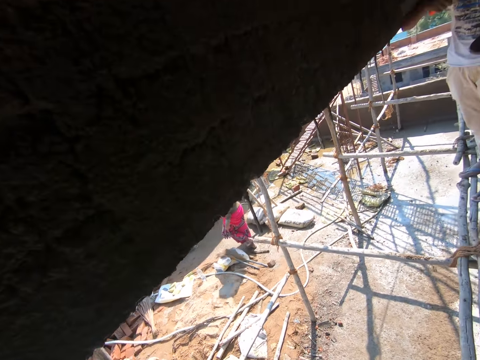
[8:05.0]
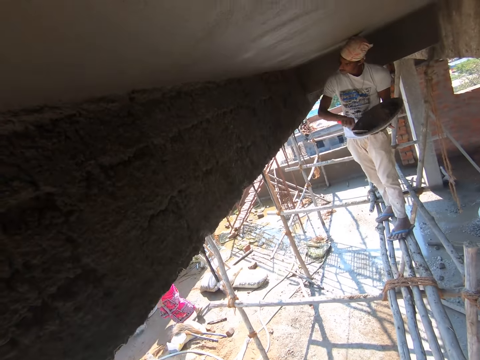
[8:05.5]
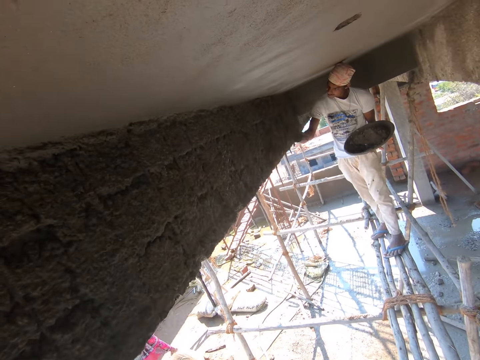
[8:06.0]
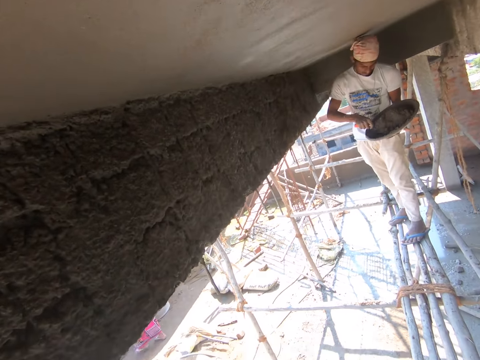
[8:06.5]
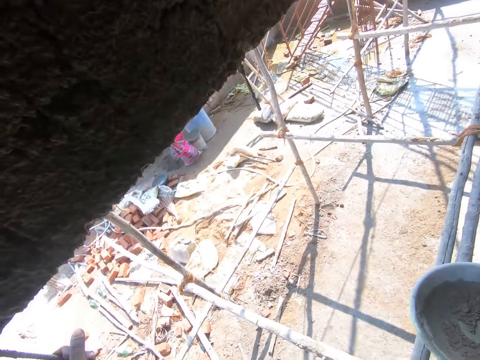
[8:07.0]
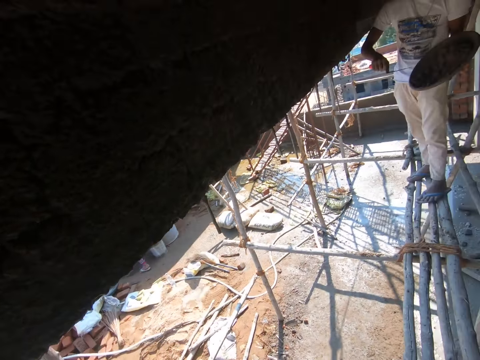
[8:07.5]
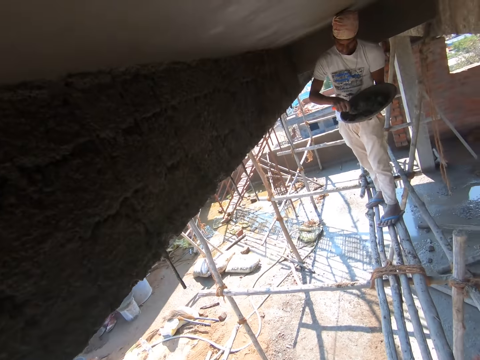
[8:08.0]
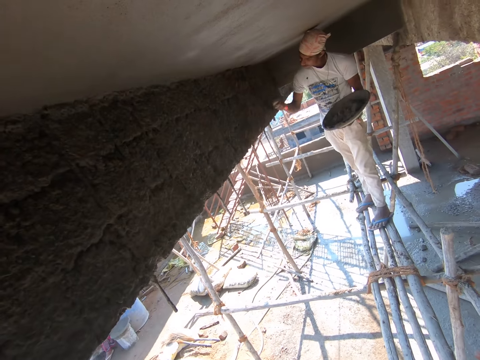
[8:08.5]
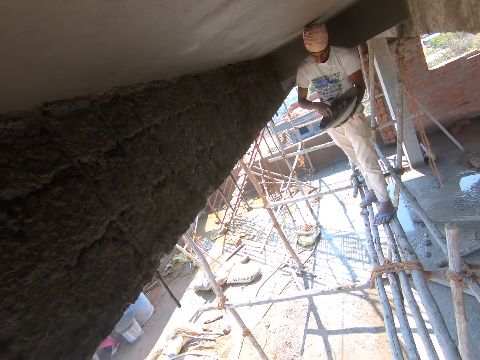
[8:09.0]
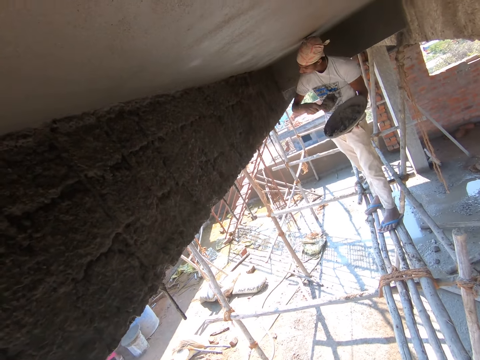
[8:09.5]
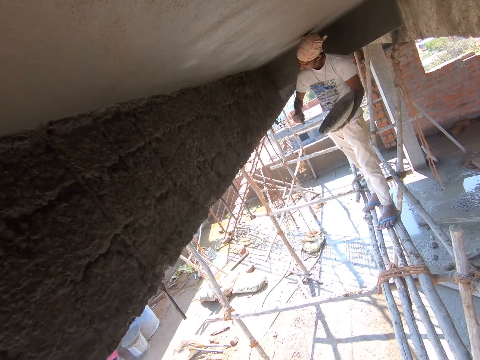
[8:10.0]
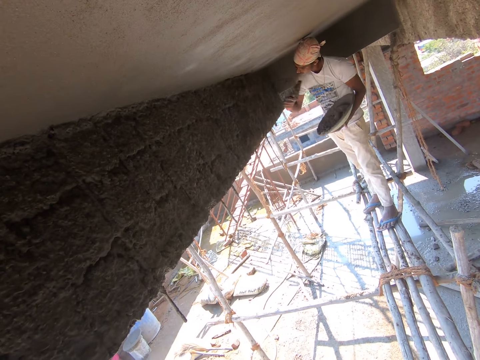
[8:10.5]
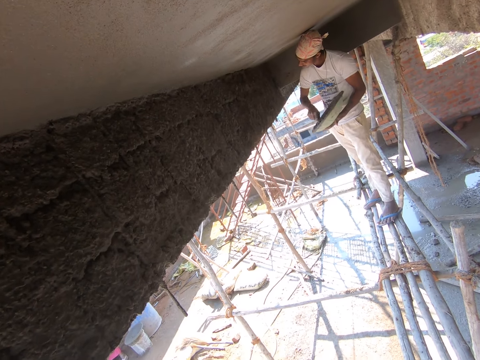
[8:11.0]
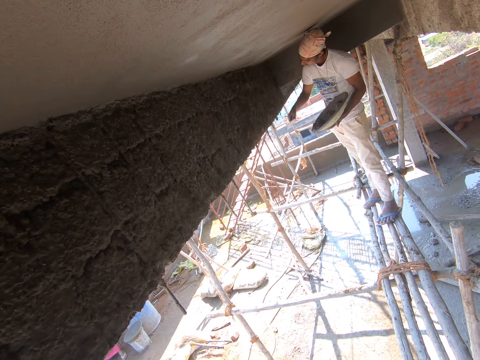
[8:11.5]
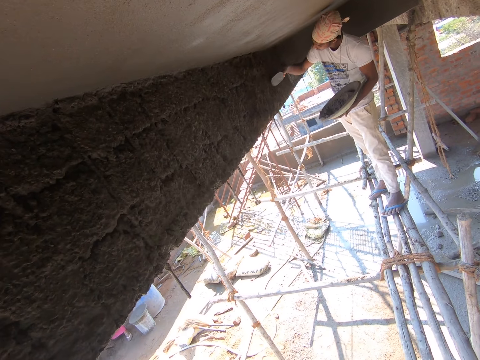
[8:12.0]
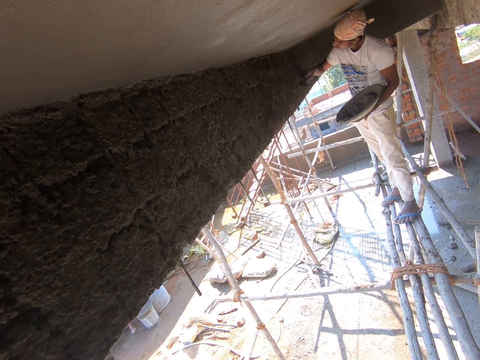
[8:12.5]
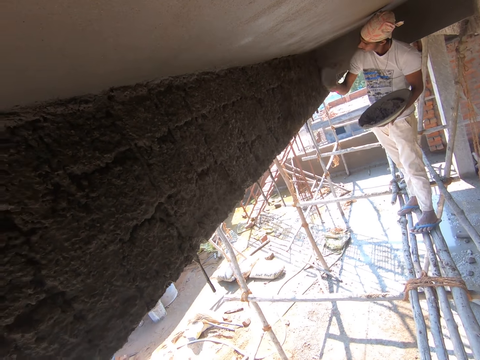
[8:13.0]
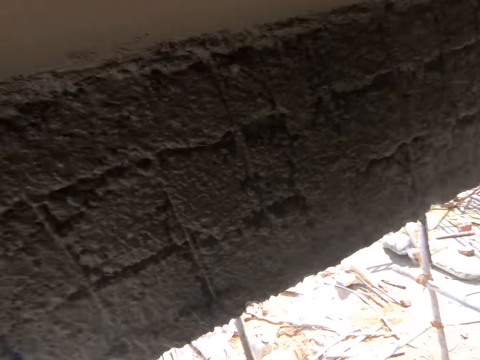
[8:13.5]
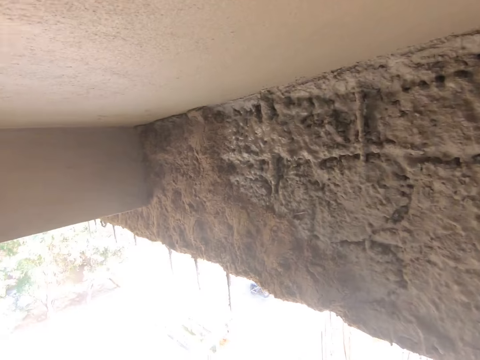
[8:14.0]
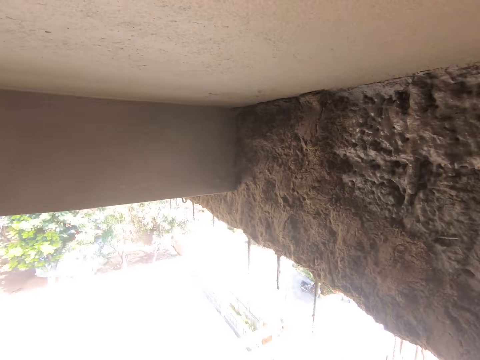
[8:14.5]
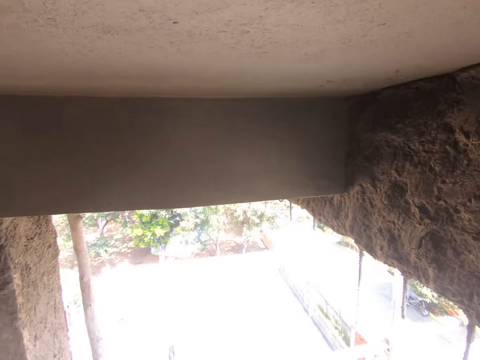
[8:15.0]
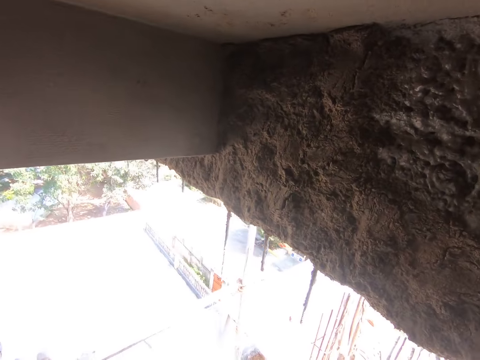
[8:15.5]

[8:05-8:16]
A man takes concrete mix with the trowel on his right hand from the pan in his left hand. He throws the concrete mix on the wall with the trowel in his right hand. He takes the concrete mix with the trowel on his right hand from the pan in his left hand. He throws the concrete mix on the wall with the trowel in his right hand. He takes the concrete mix with the trowel on his right hand from the pan in his left hand. He throws the concrete mix on the wall with the trowel in his right hand. He takes the concrete mix with the trowel on his right hand from the pan in his left hand. He throws the concrete mix on the wall with the trowel in his right hand. The camera wearer looks around. The man takes the concrete mix with the trowel on his right hand from the pan in his left hand. He throws the concrete mix on the wall with the trowel in his right hand. He scrapes the concrete on the wall with the trowel in his right hand. He throws the concrete mix on the wall with the trowel in his right hand. He takes the concrete mix with the trowel on his right hand from the pan in his left hand.

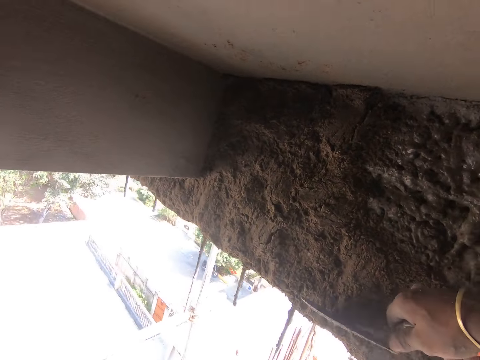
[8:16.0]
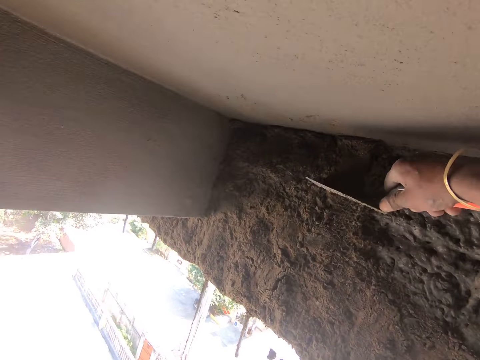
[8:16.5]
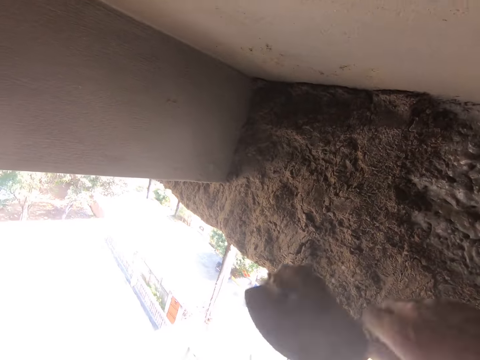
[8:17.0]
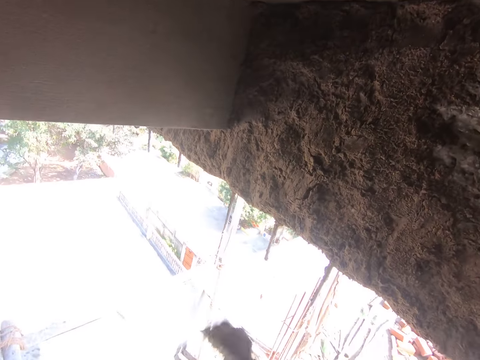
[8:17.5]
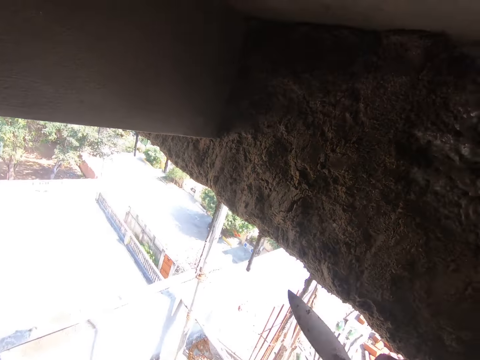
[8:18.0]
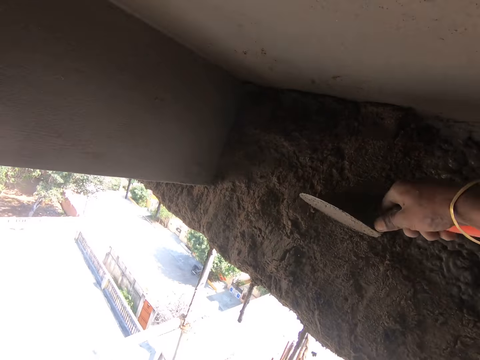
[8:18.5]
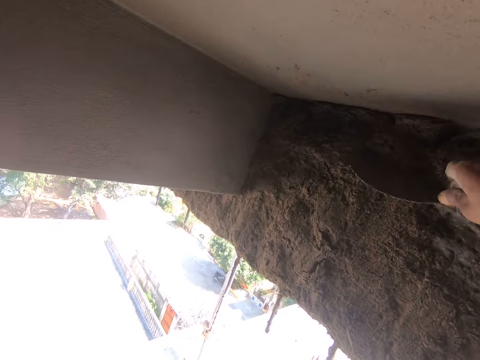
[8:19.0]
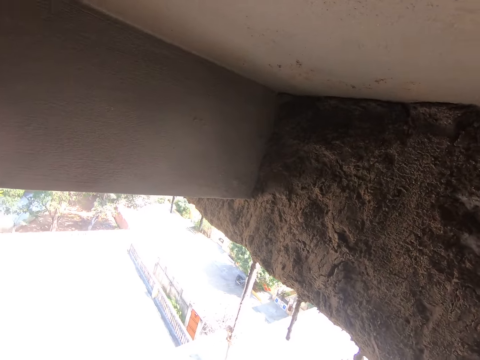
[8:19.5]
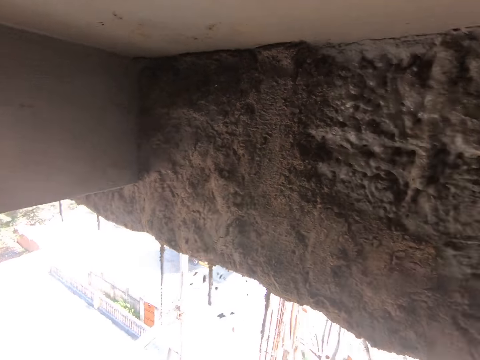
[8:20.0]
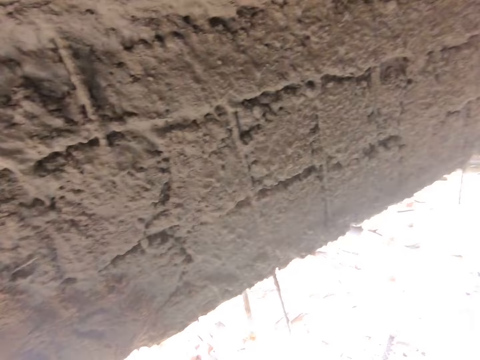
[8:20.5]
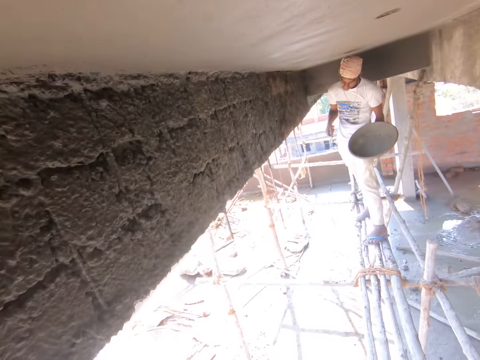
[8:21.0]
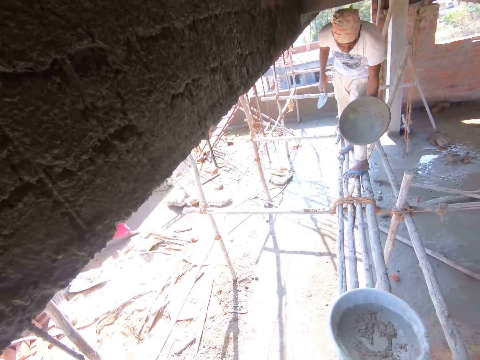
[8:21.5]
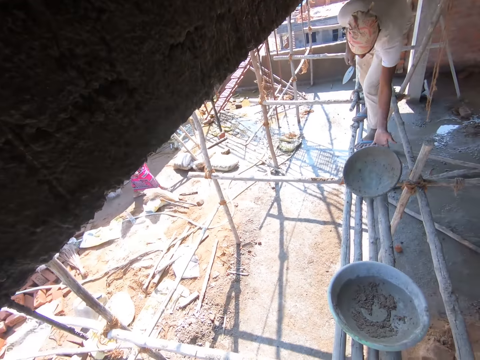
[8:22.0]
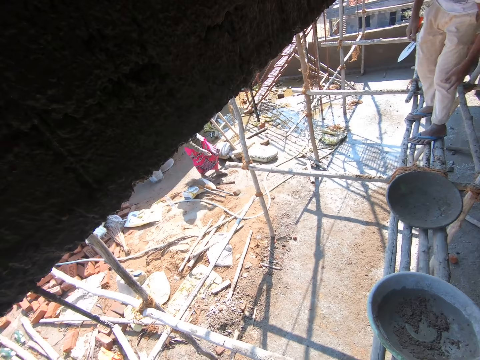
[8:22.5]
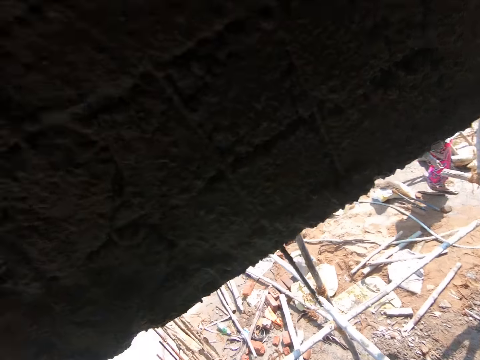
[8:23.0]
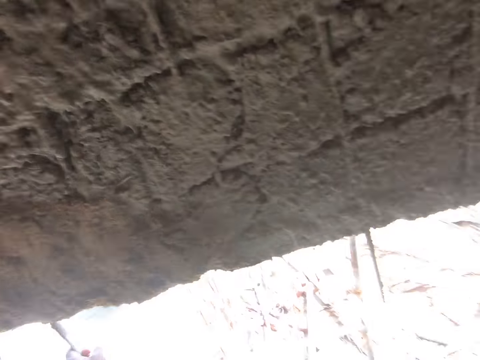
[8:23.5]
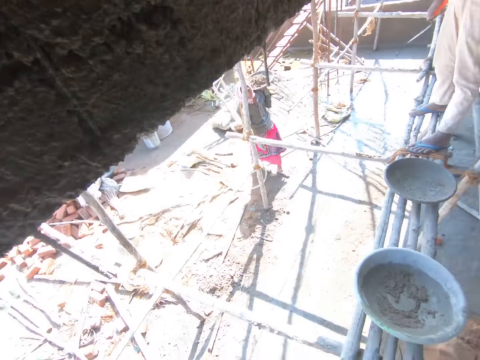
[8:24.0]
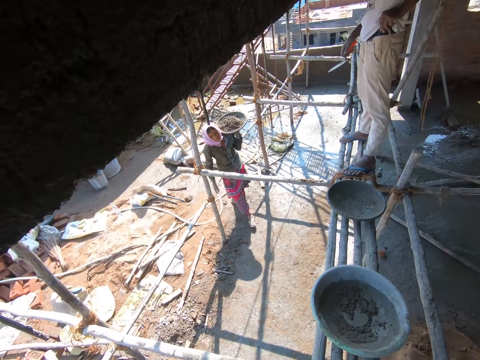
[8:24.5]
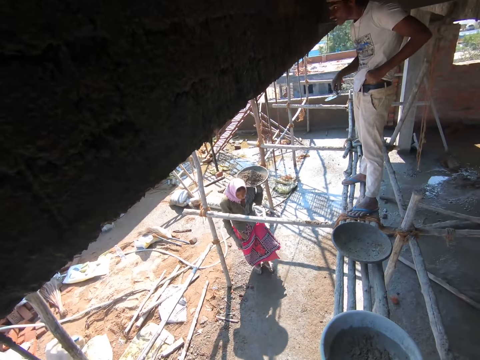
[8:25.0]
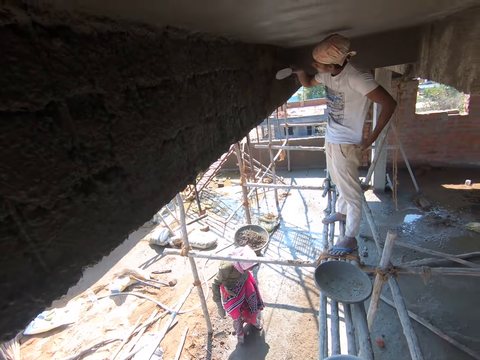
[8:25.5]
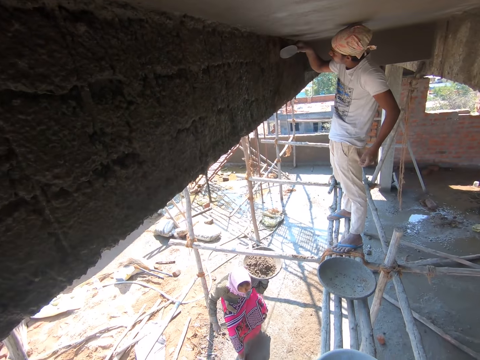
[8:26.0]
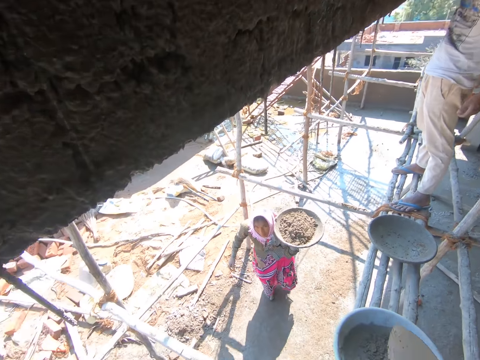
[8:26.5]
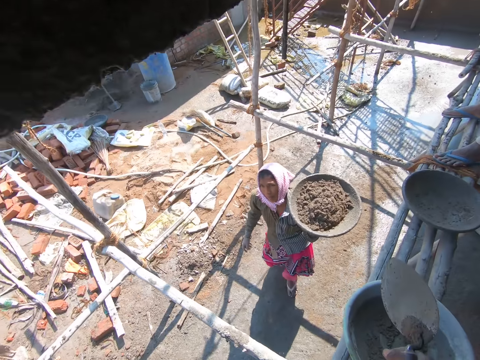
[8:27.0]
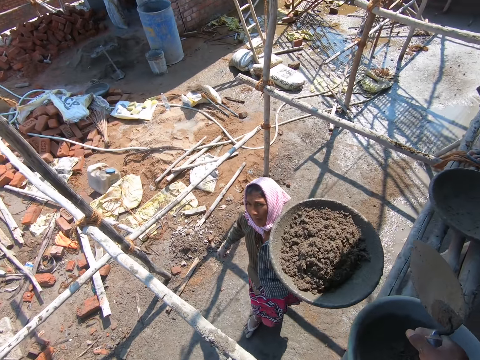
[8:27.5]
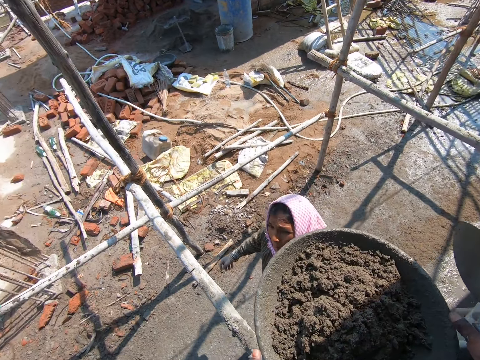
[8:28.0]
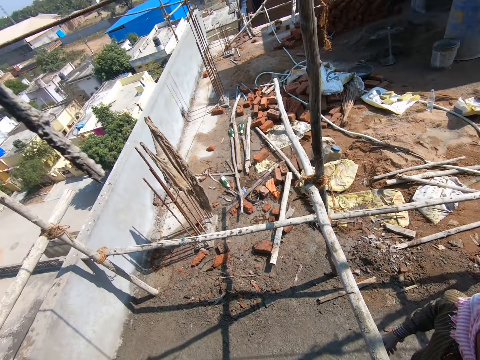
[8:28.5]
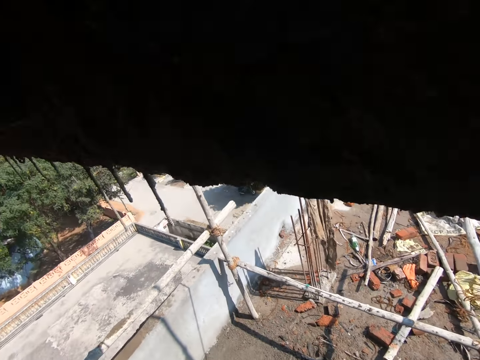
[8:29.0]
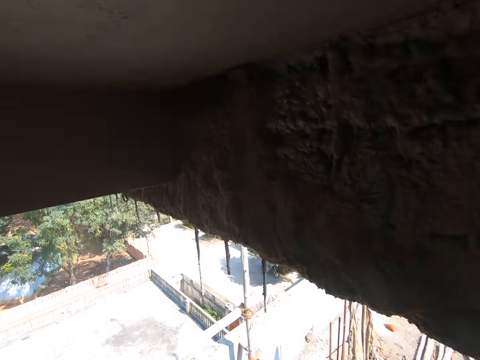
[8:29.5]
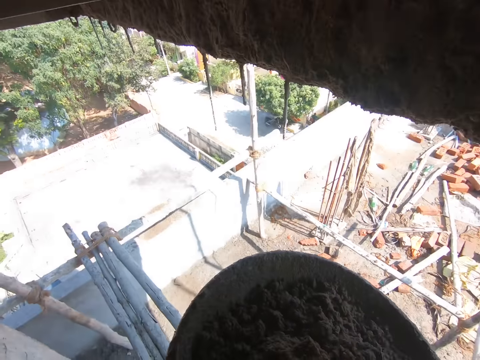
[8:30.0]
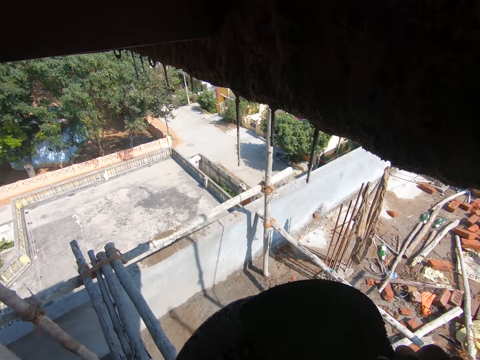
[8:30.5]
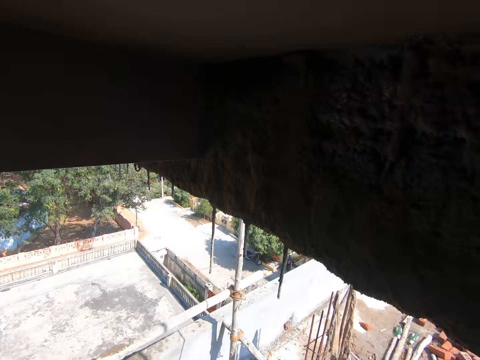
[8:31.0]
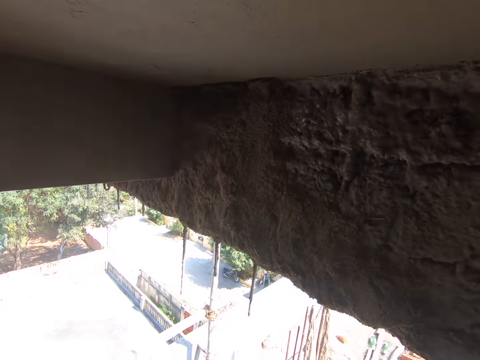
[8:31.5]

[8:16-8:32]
The camera wearer scrapes some concrete mix on the wall with the trowel using his right hand. He scoops the cement with the trowel. He throws the concrete mix on the trowel in his right hand on the wall. He moves the trowel. He throws the concrete mix on the wall with the trowel in his right hand. He throws the concrete mix on the wall again. He scoops the cement with the trowel. He scrapes some concrete mix on the wall with the trowel using his right hand. He throws the concrete mix on the wall with the trowel in his right hand. He looks around. A man drops the pan in his left hand on the scaffold. The man moves the bowl. A woman walks towards the camera wearer with the pan in her left hand. The camera wearer converses with the man. He looks around. He collects the pan from the woman with both hands. The woman lifts the bowl. The camera wearer looks around. He takes the concrete mix from the pan with the trowel in his right hand.
